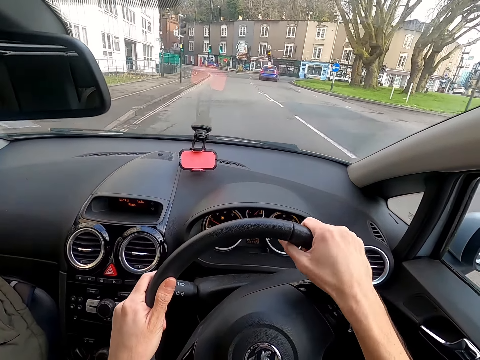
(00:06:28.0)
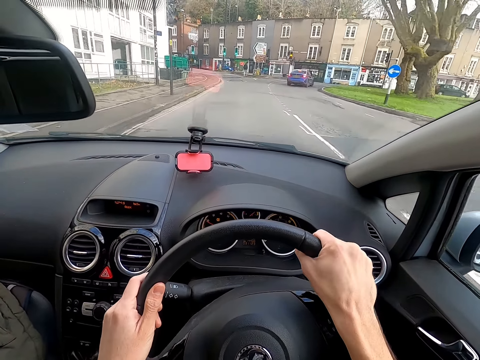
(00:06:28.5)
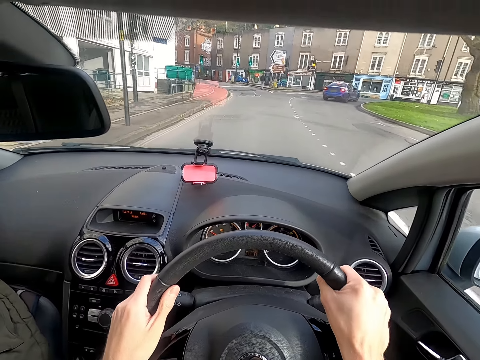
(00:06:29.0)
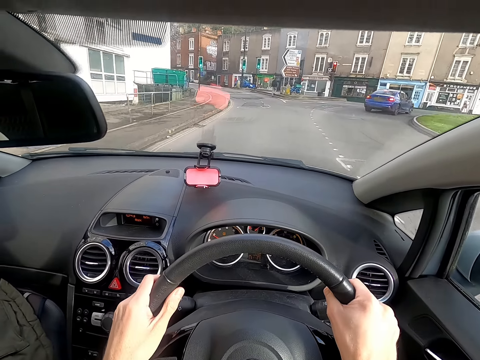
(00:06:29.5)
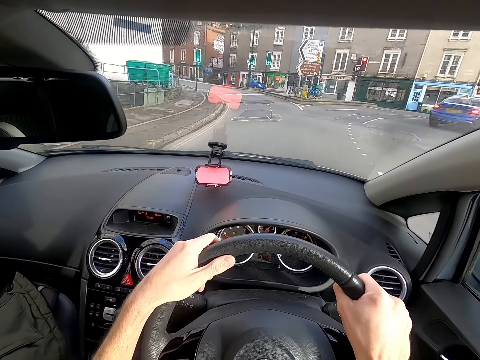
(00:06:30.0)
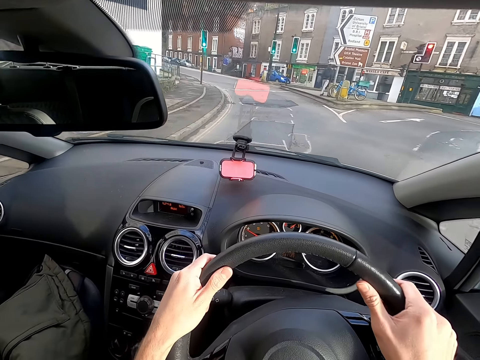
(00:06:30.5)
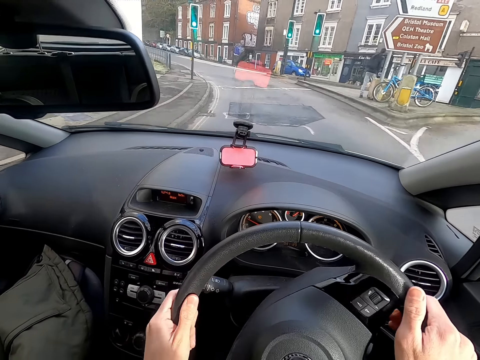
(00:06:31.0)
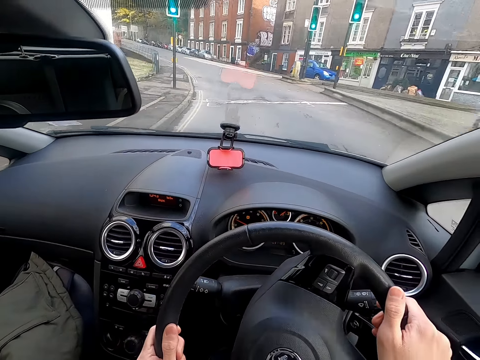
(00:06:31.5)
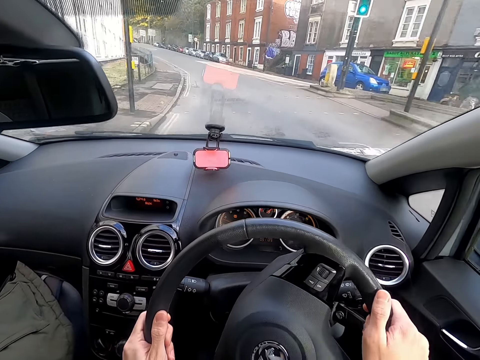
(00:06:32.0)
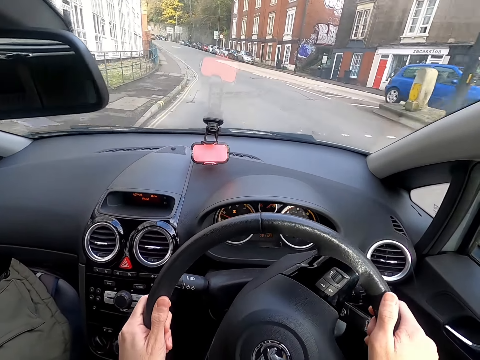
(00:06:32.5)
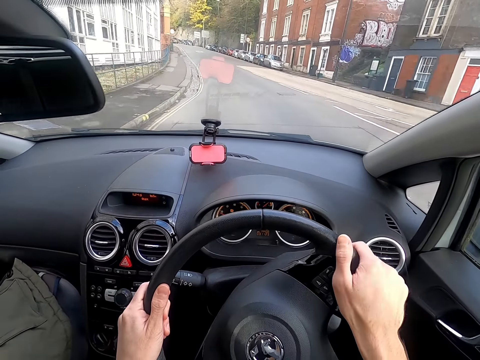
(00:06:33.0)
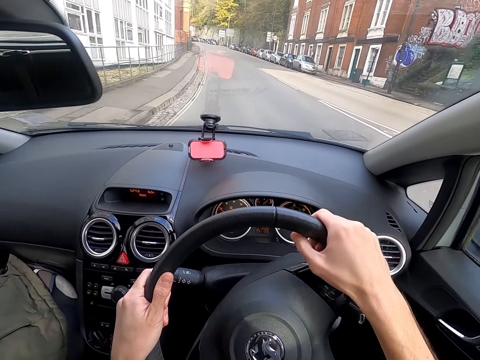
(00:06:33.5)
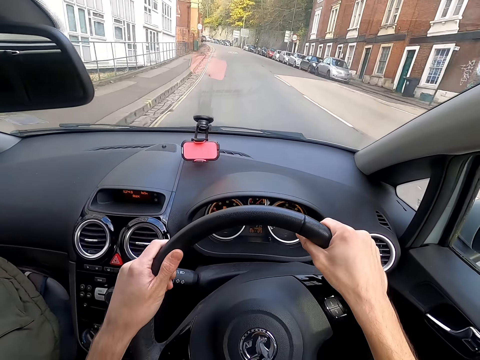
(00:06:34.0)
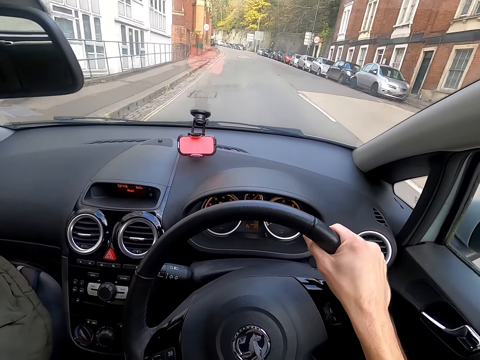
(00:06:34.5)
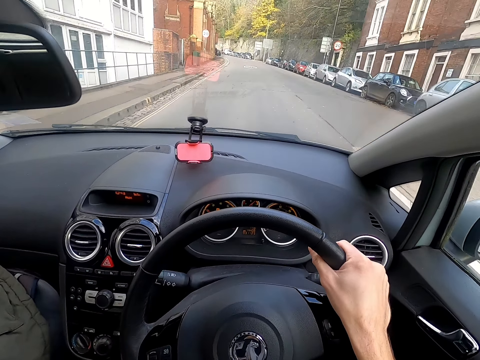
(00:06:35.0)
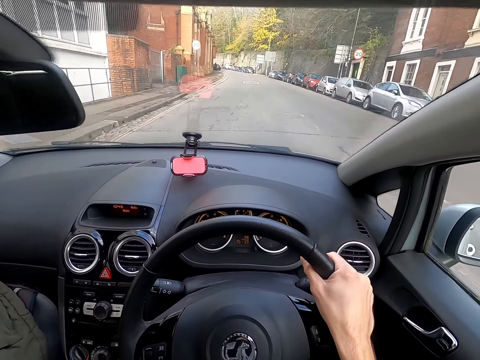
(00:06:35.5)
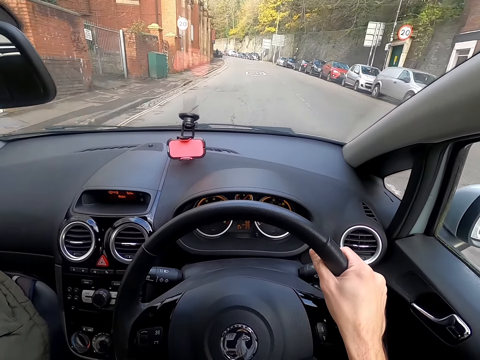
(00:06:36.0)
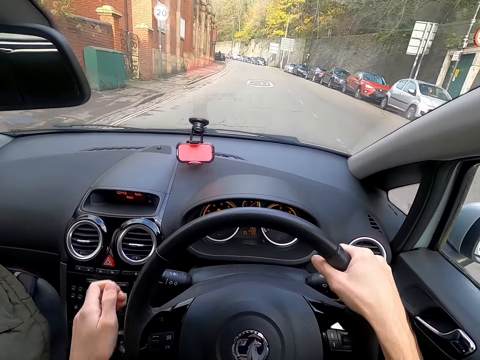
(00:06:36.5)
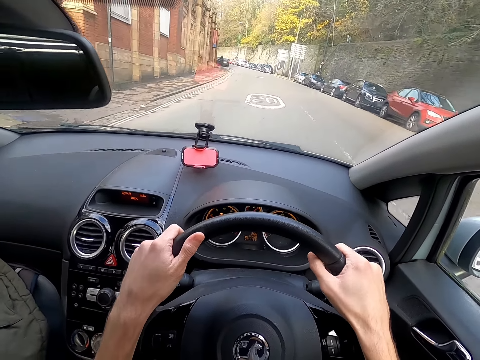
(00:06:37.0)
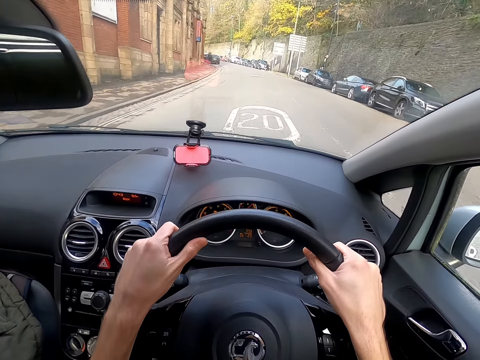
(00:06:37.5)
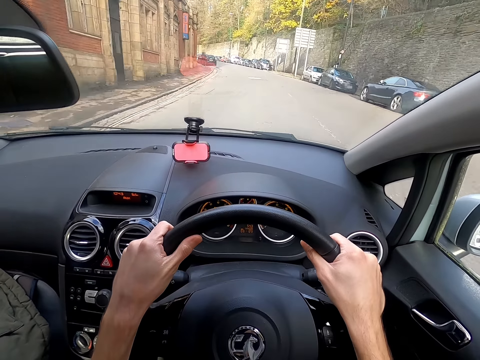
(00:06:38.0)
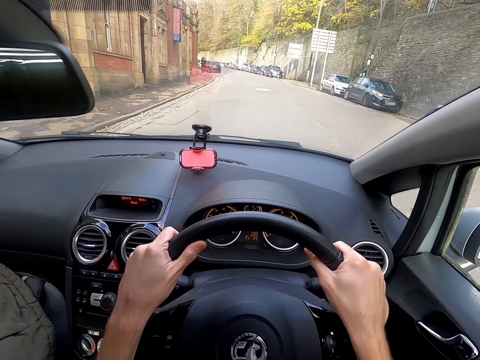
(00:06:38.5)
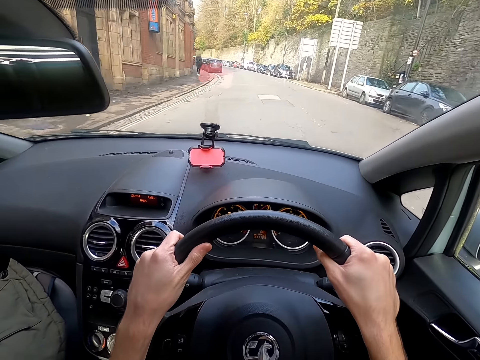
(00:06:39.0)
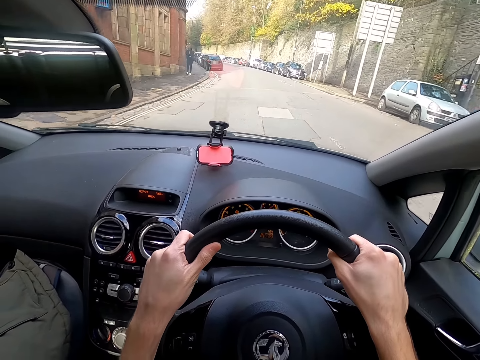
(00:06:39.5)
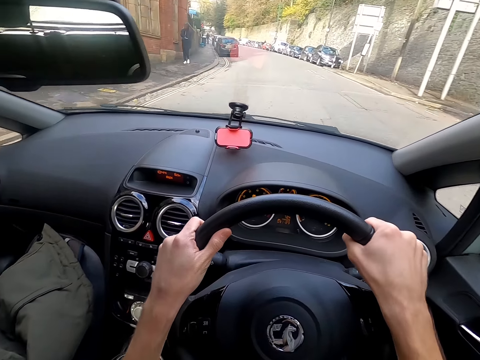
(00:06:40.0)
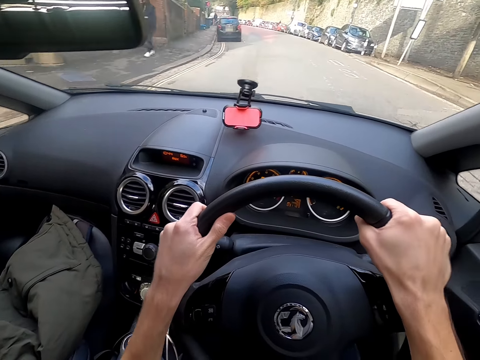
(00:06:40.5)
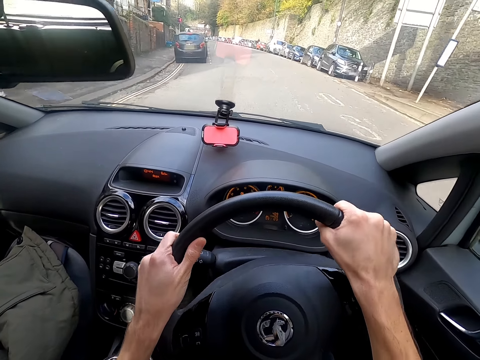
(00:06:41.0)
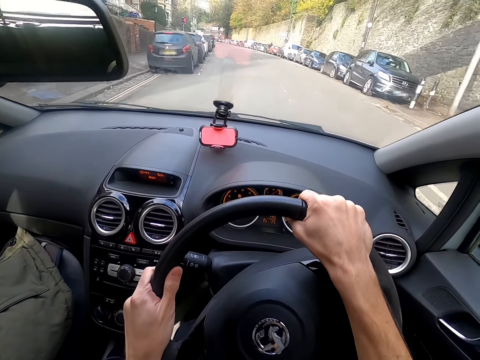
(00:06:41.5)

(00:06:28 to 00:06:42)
The camera wearer shifts the gear in the car with his left hand. He drives the car with the steering wheel in both hands.

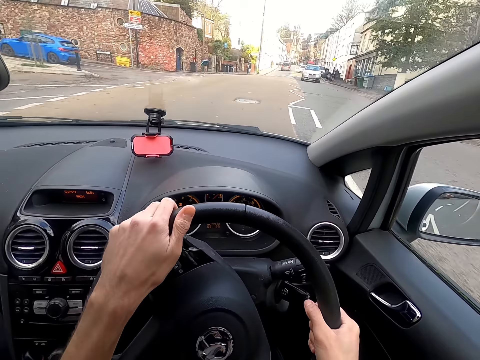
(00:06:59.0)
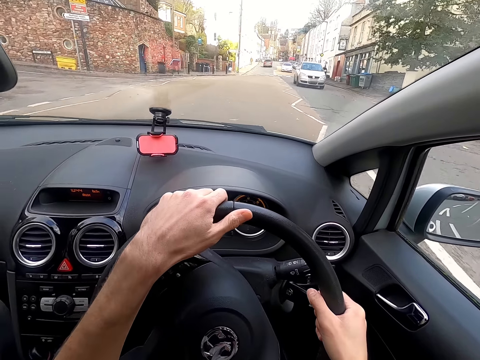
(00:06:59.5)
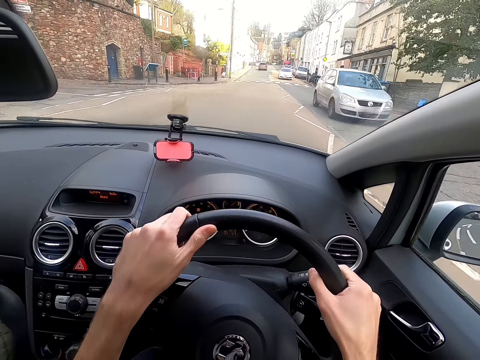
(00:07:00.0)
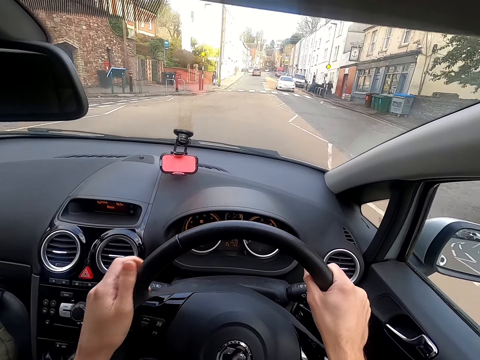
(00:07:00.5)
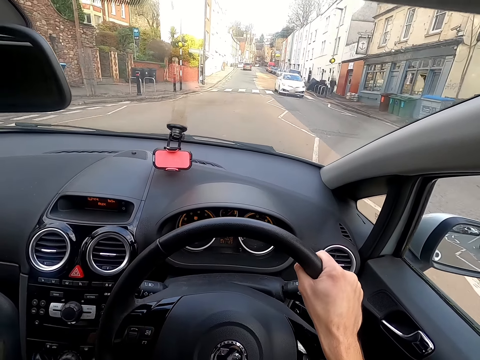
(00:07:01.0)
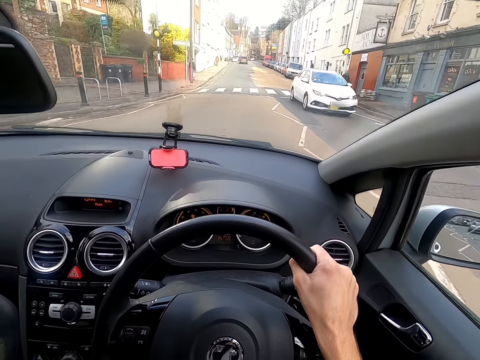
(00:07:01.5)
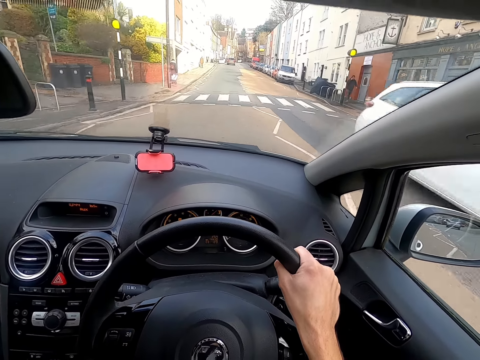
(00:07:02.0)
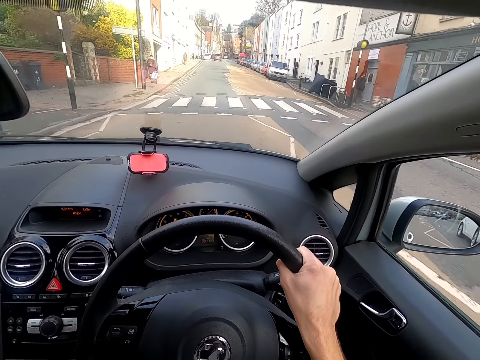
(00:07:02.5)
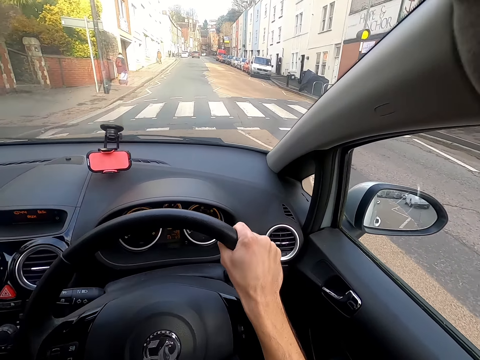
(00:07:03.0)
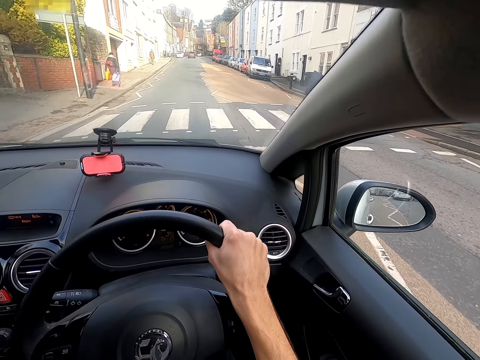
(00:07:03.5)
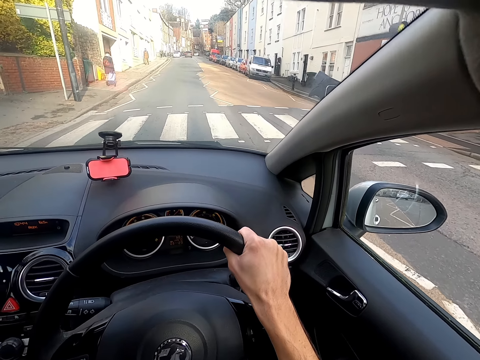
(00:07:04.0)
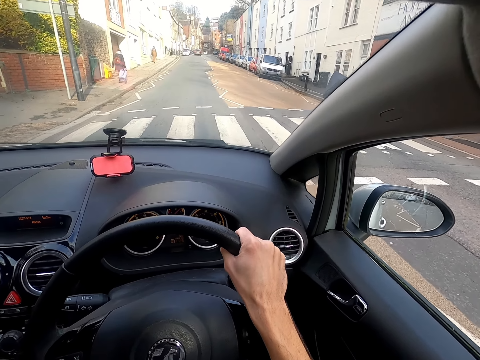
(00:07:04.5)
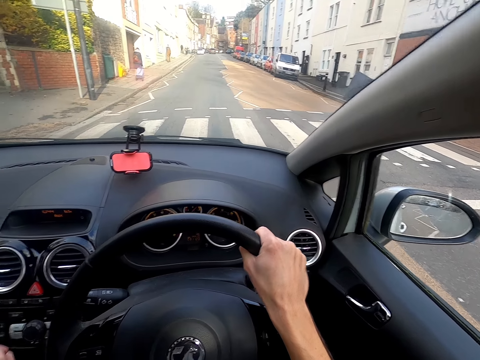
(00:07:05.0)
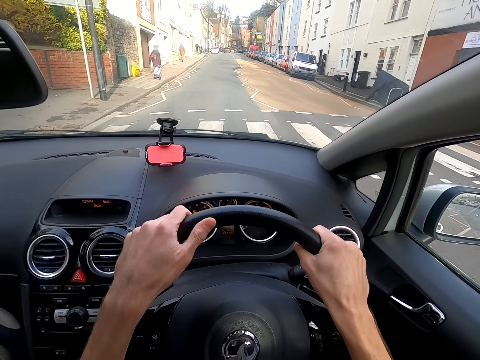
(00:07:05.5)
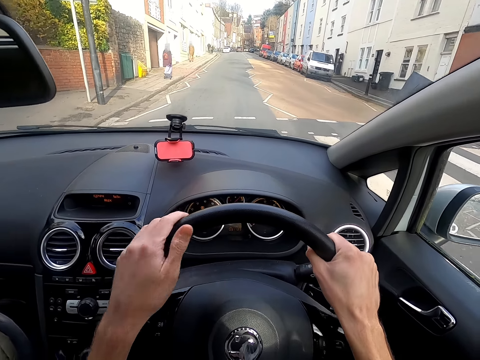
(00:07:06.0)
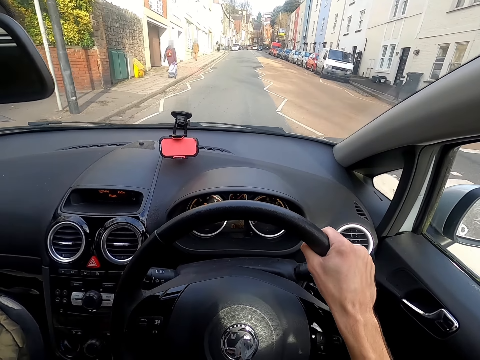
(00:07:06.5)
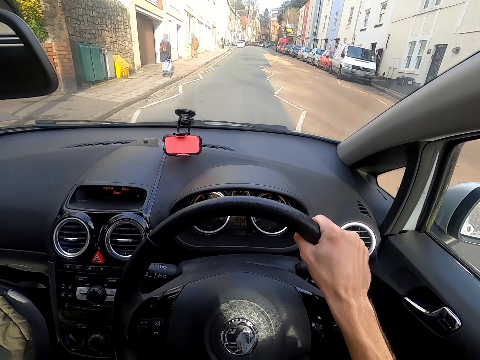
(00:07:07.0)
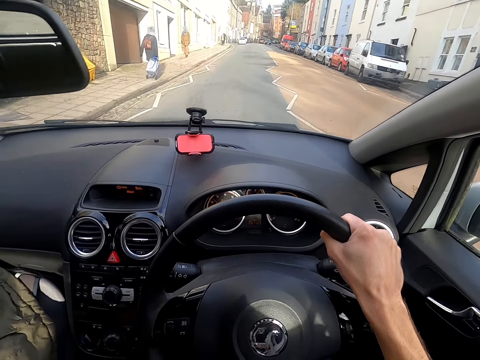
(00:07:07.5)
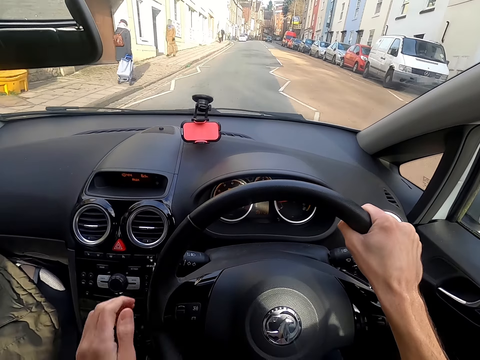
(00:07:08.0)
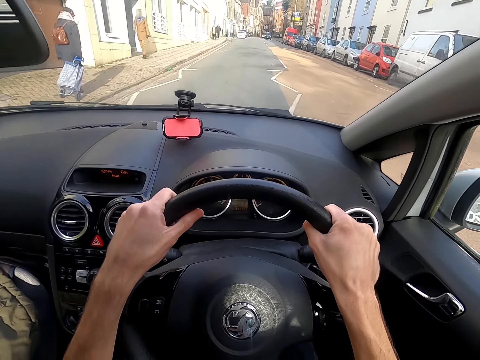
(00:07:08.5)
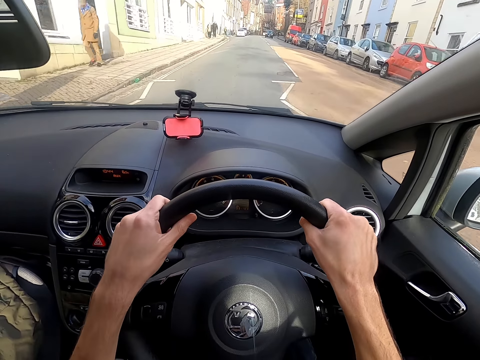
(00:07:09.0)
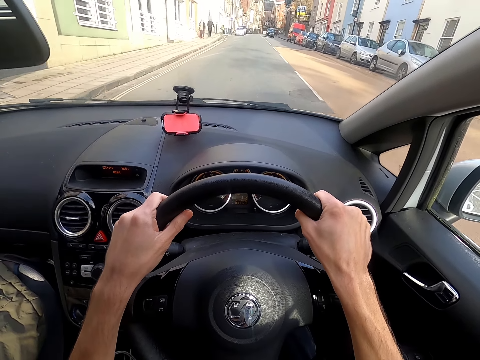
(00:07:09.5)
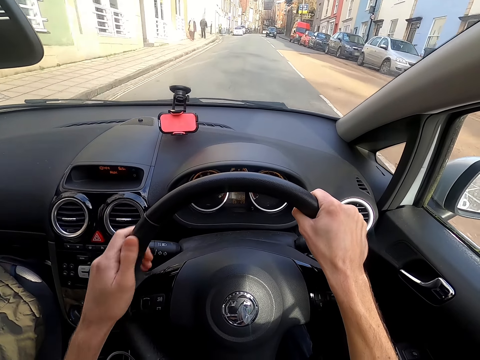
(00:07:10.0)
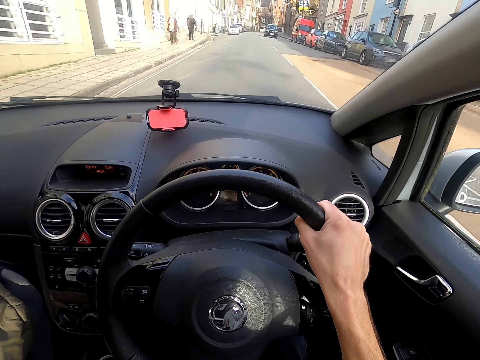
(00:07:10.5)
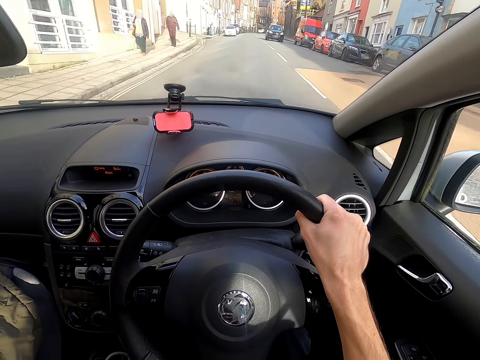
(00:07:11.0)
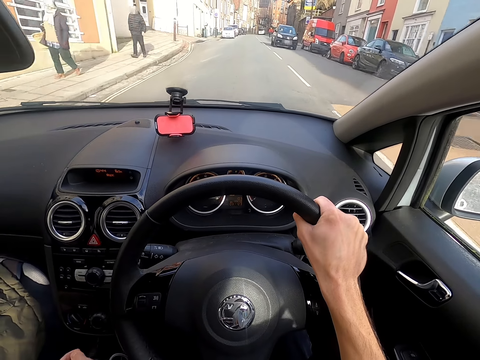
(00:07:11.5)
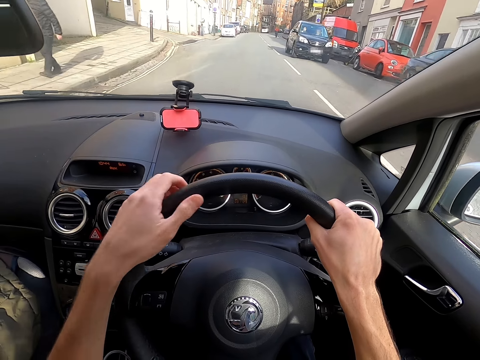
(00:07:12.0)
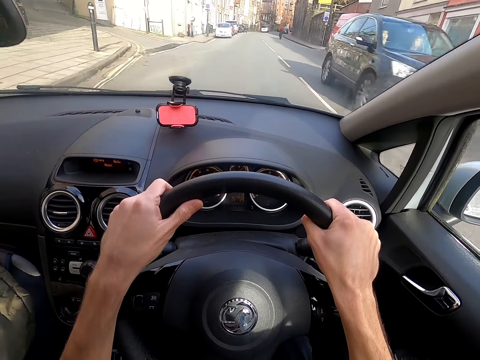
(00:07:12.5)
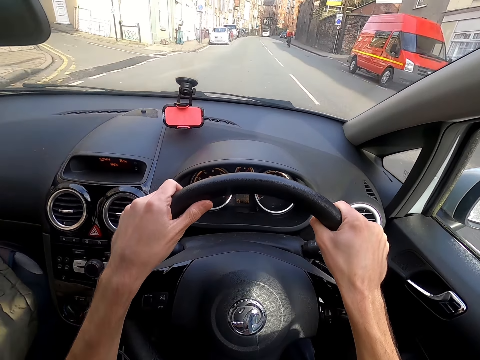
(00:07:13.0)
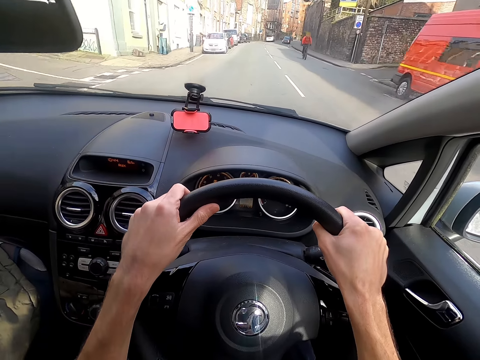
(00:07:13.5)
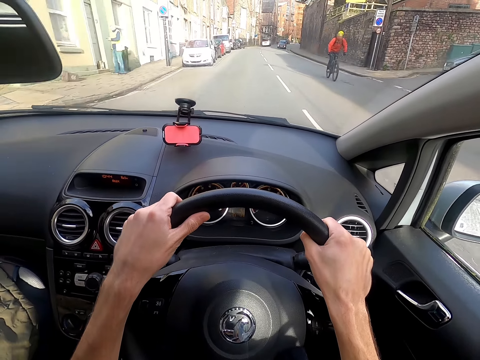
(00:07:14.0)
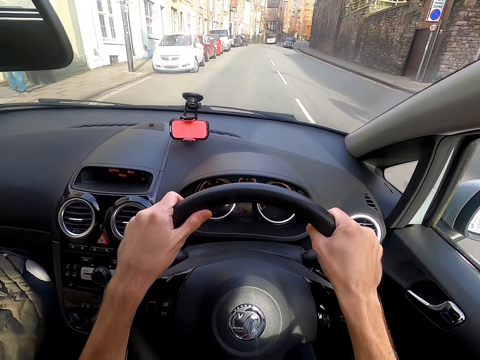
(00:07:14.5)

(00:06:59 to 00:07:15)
The camera wearer shifts the gear in the car with his left hand. He drives the car with the steering wheel in both hands. He shifts the gear in the car with his left hand. He drives the car with the steering wheel in both hands. He shifts the gear in the car with his left hand. He drives the car with the steering wheel in both hands.
